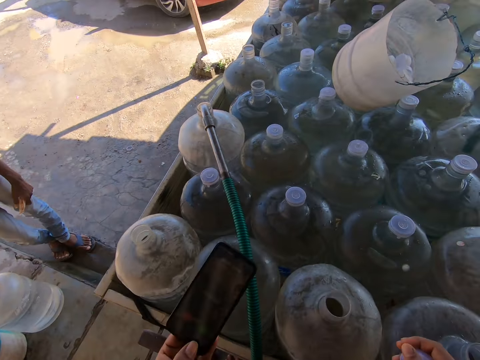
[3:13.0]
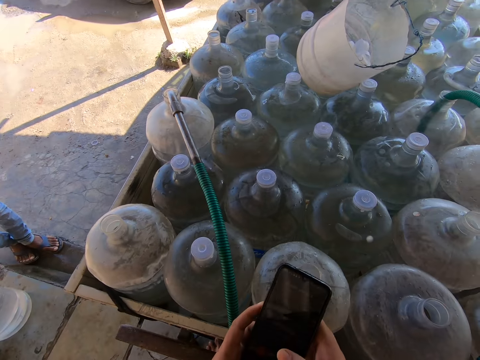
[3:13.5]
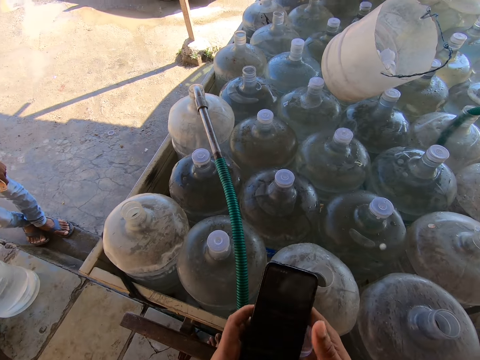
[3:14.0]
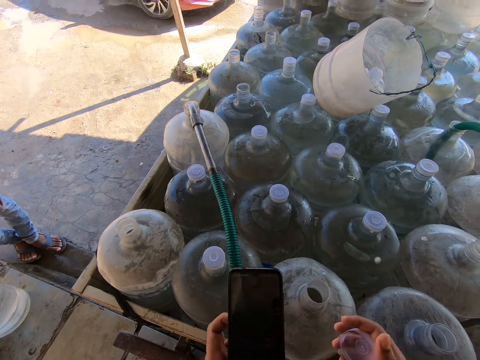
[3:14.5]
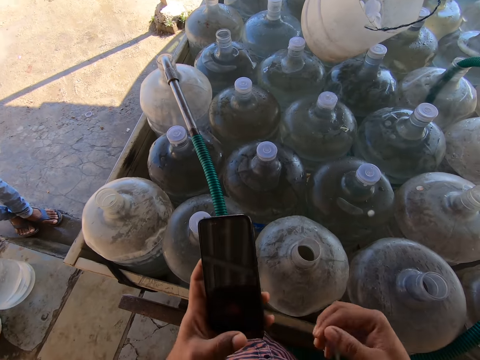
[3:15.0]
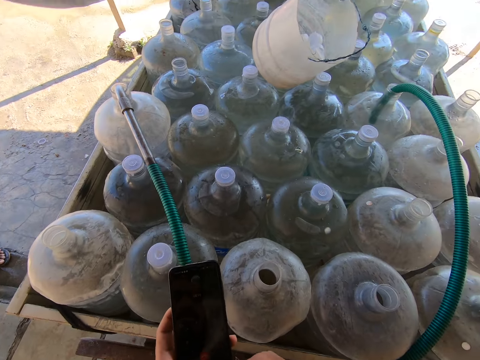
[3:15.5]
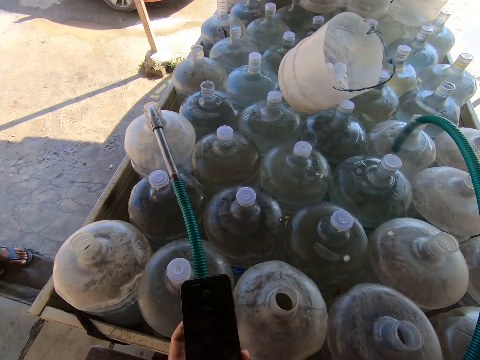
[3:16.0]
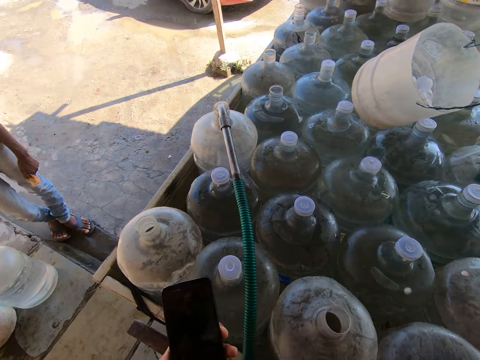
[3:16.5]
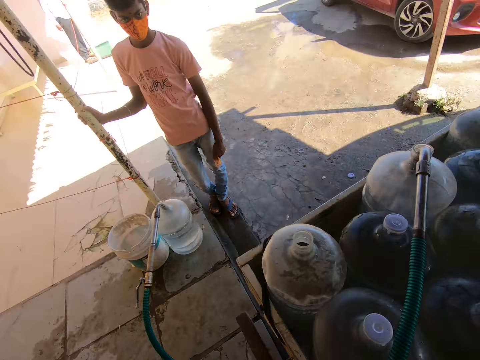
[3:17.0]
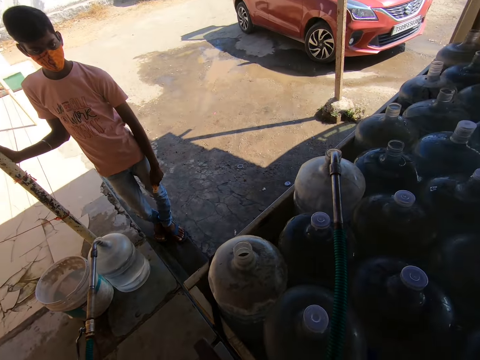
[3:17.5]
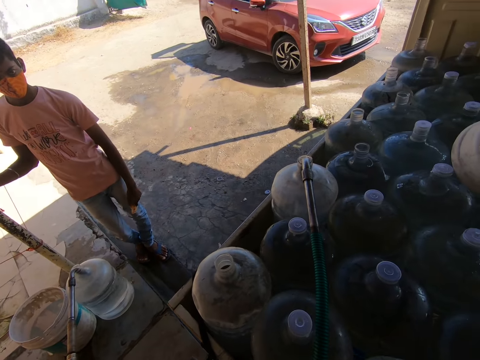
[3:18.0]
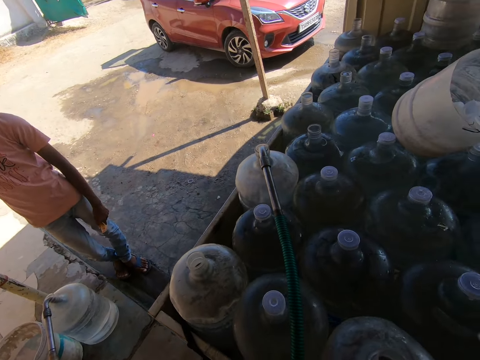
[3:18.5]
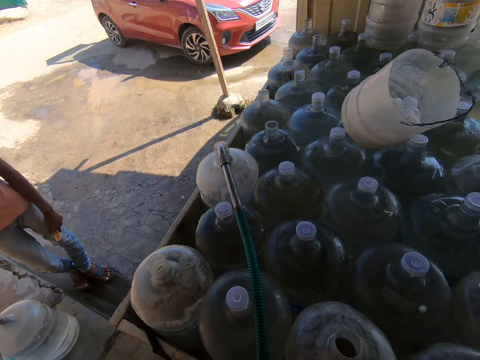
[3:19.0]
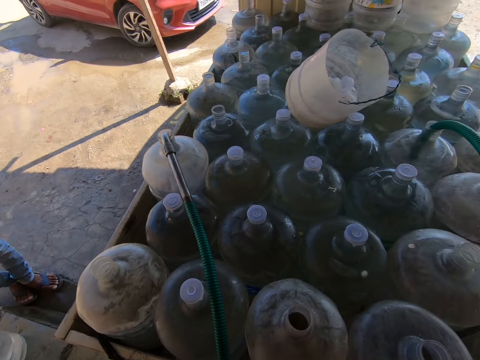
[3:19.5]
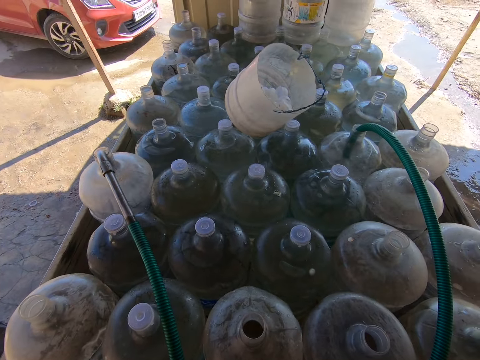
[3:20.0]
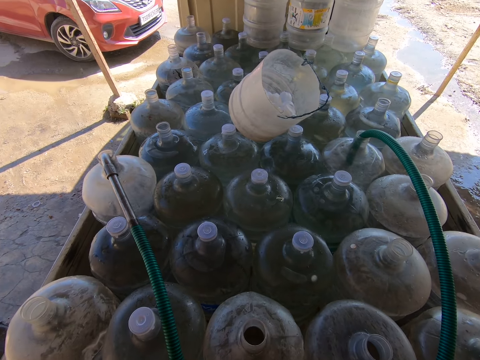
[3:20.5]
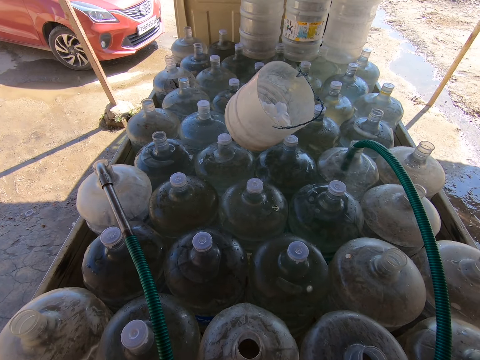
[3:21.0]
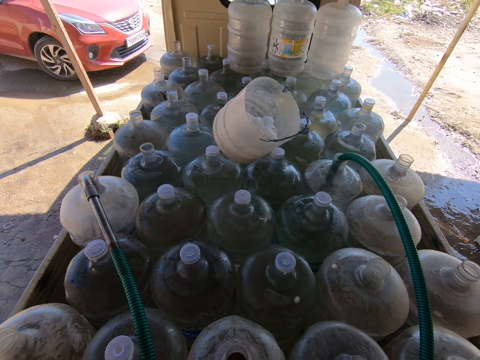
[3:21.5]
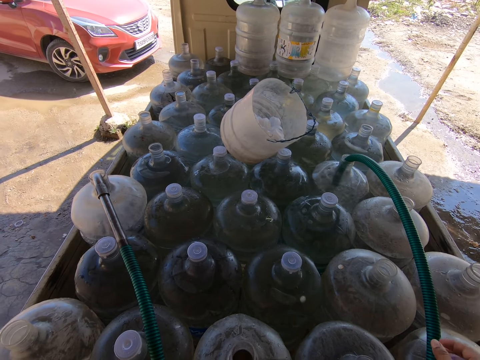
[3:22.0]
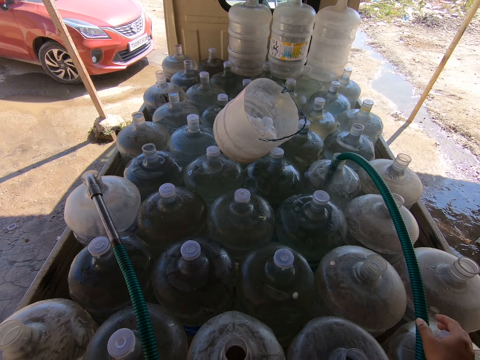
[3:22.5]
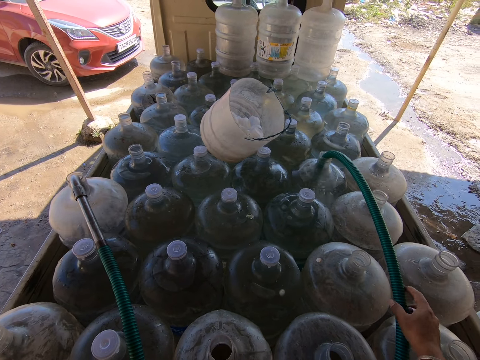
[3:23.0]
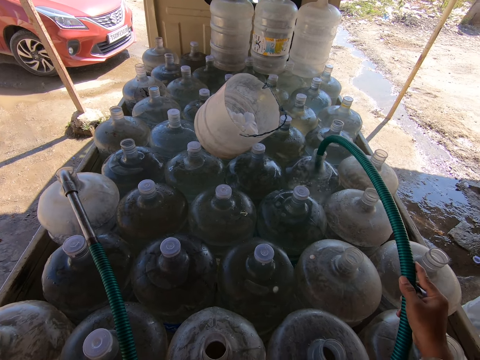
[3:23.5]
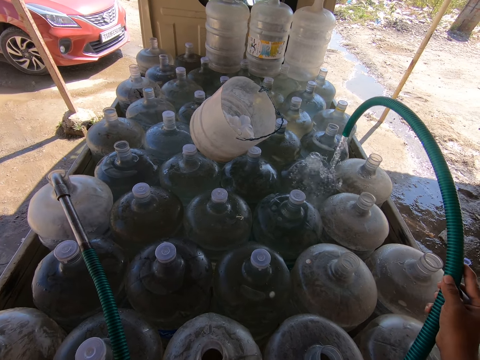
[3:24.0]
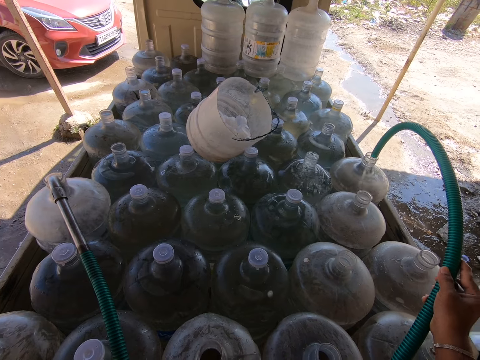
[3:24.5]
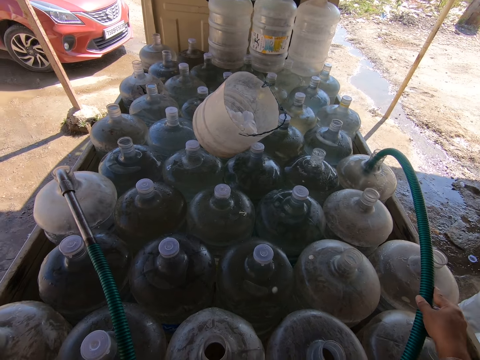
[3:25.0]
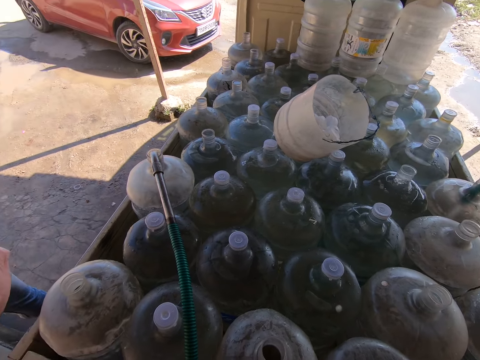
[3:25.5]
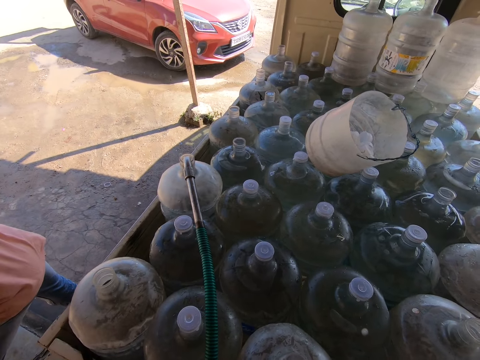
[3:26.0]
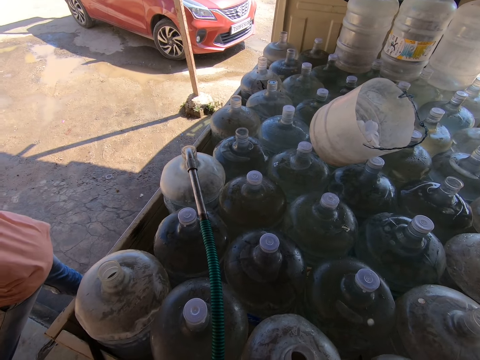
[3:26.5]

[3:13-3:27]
The camera wearer holds the phone with his left hand. He operates the phone with his right hand. A man holds the pole with his right hand. The camera wearer removes the hose from the water reservoir in the truck with his right hand. He inserts the hose into a water reservoir in the truck with his right hand.

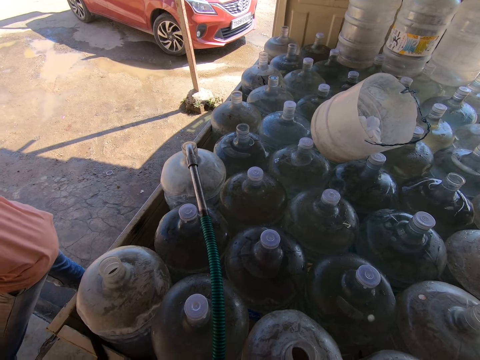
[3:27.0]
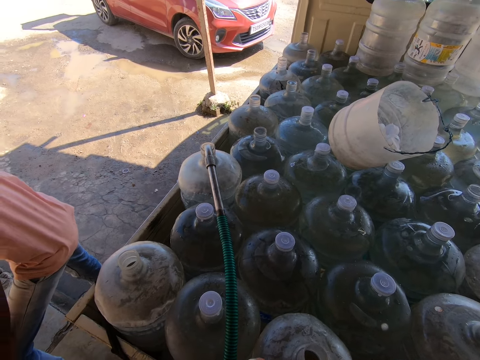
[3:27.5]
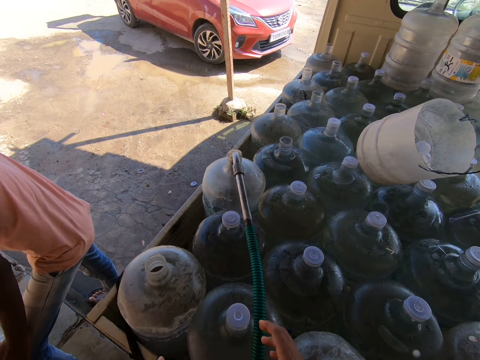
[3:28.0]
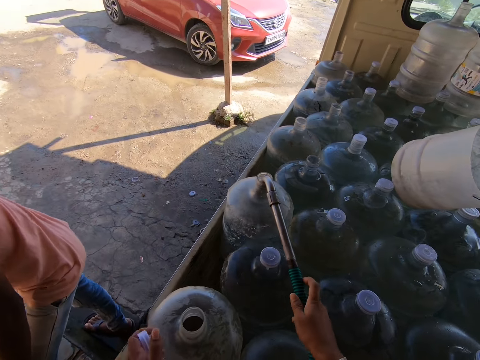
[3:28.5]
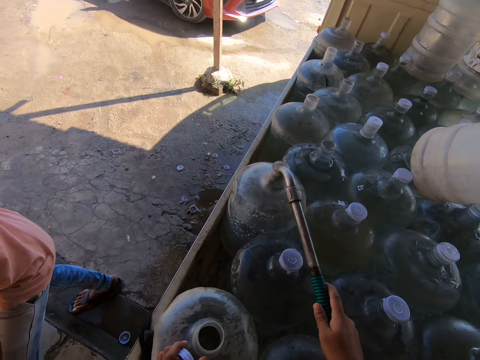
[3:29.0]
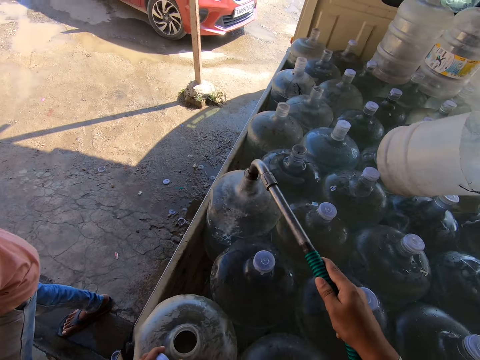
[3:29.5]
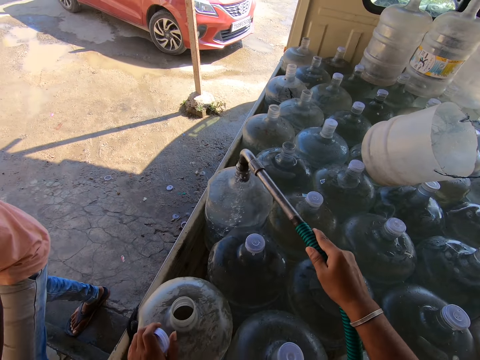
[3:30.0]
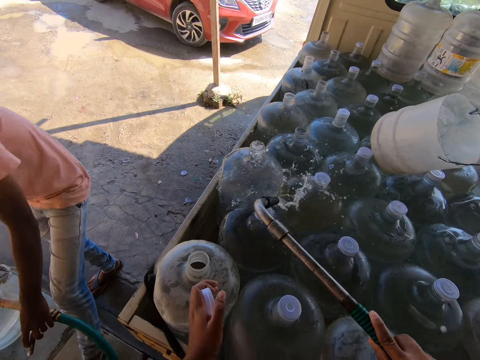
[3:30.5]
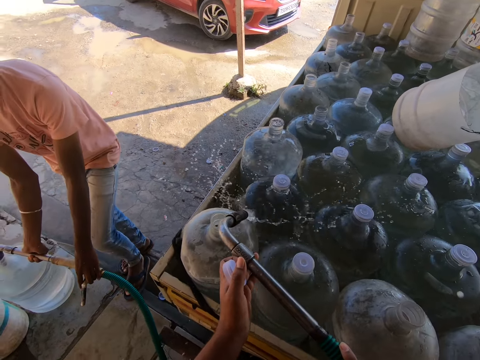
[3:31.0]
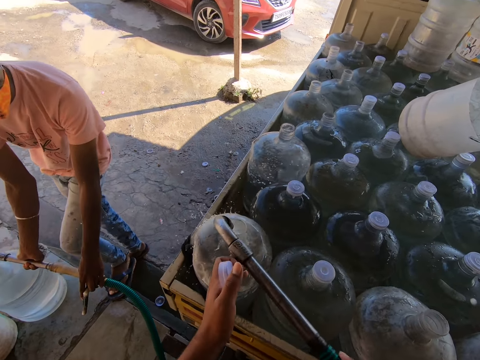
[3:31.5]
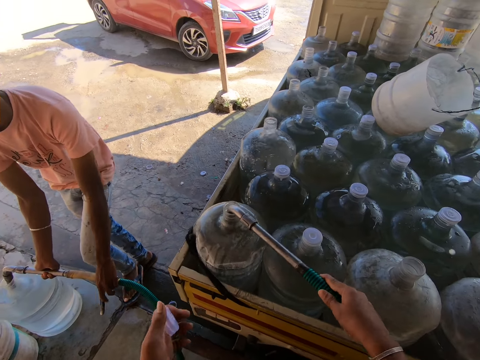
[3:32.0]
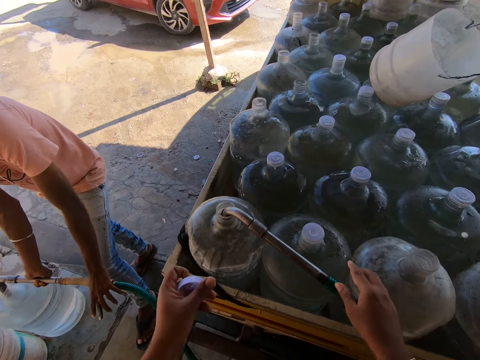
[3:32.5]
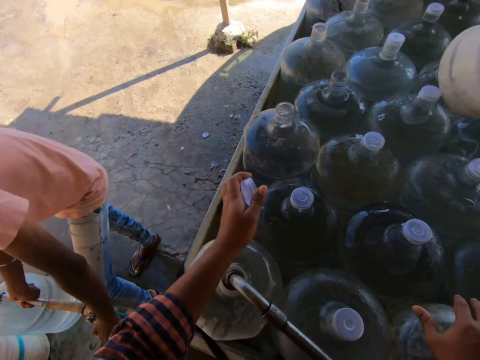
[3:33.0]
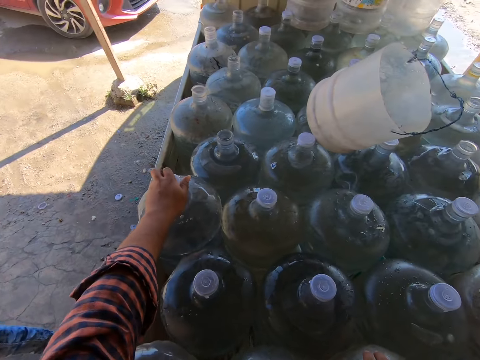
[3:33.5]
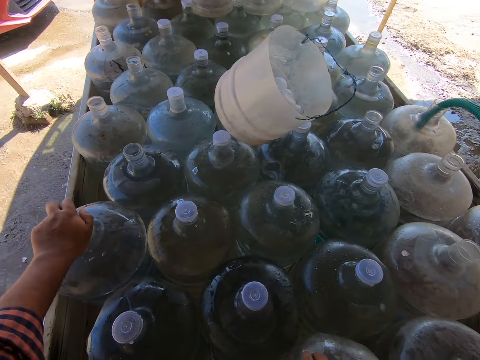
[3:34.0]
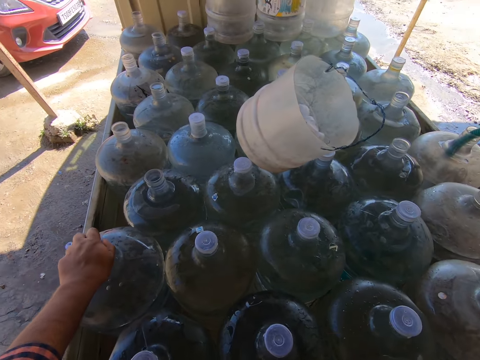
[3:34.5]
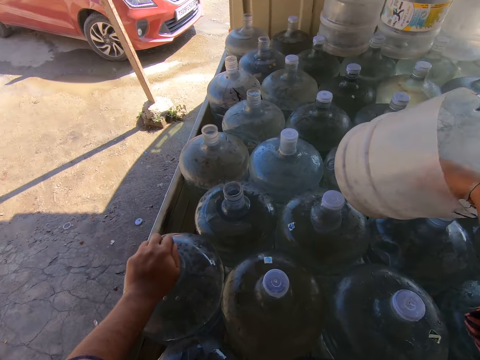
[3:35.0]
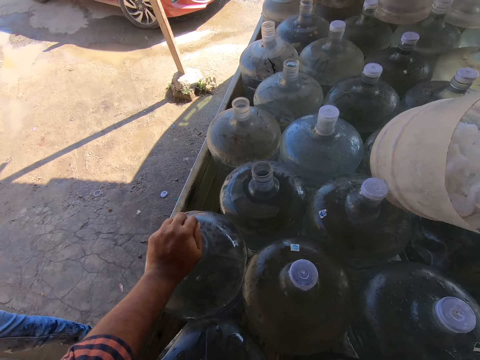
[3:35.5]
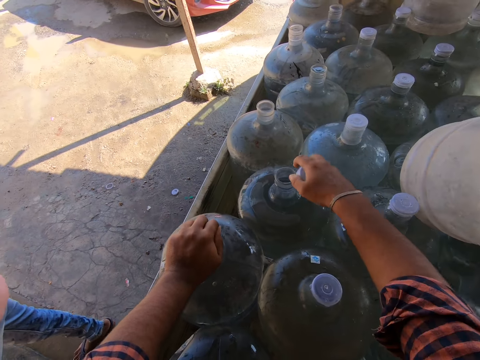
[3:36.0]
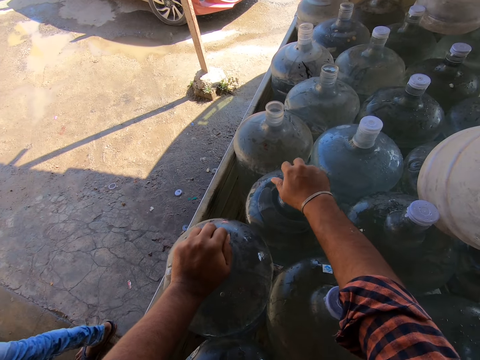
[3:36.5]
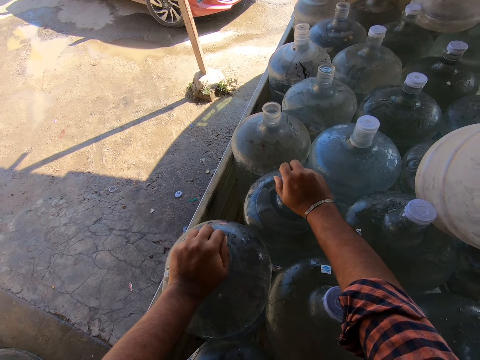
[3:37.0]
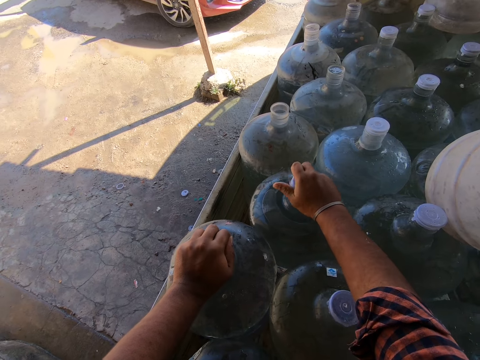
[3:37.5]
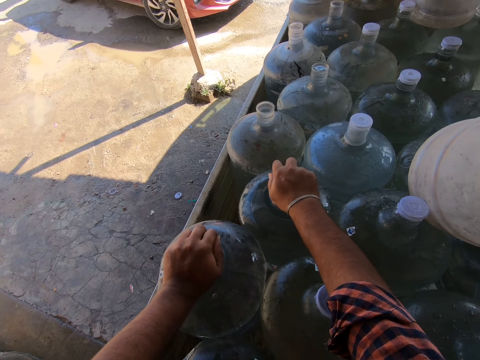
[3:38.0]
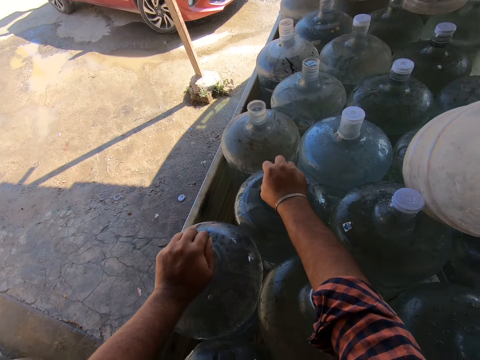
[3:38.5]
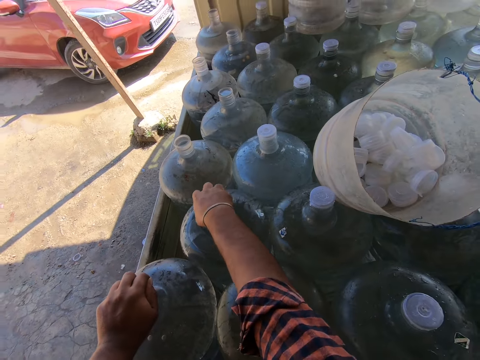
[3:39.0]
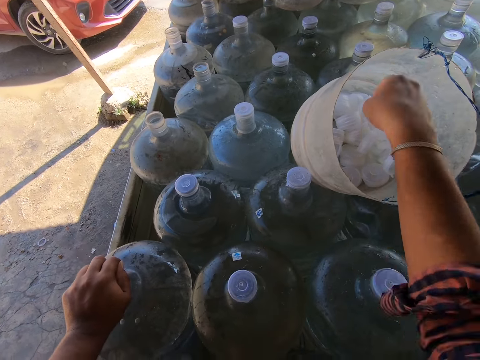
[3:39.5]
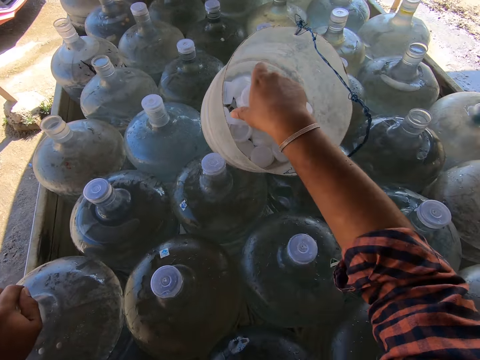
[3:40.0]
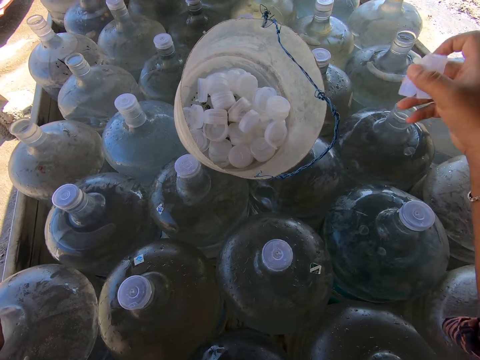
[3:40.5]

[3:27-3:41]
The camera wearer holds the hose or pipe in the water reservoir in the truck with his right hand. He places his left hand on the water reservoir in the truck. He moves the pipe on another jerrycan. He removes the hose from the water reservoir in the truck with his right hand. The man holds the hose in the water reservoir on the ground with both hands. The camera wearer holds the hose with both hands. He inserts the hose into the water reservoir in the truck with his right hand. He covers the water reservoir with the lid in his left hand. He takes the lid from the bucket with his right hand. He covers the water reservoir with the lid in his right hand. He takes lids from the bucket with his right hand.
